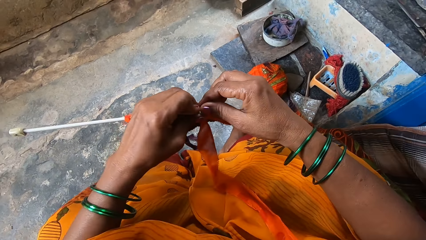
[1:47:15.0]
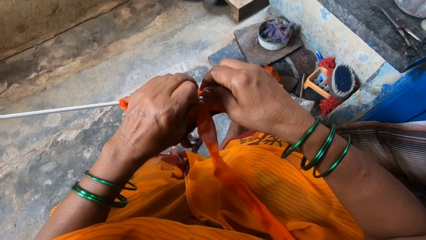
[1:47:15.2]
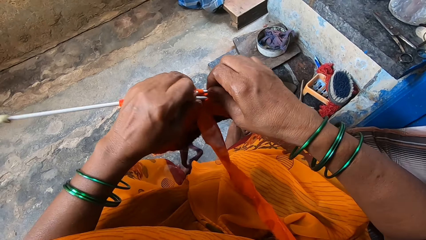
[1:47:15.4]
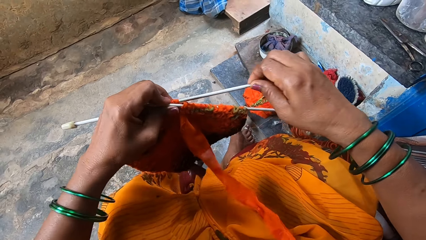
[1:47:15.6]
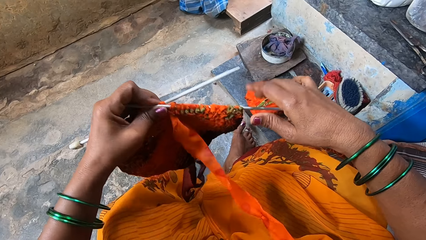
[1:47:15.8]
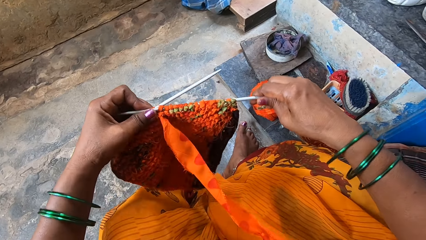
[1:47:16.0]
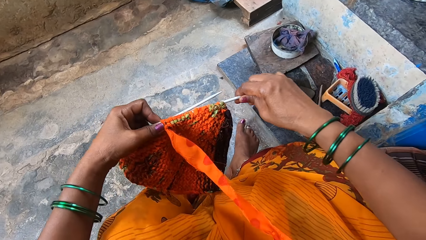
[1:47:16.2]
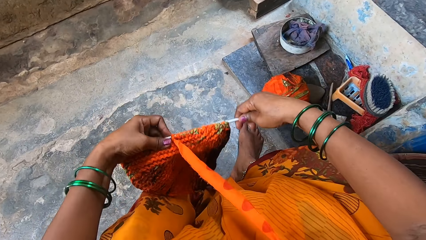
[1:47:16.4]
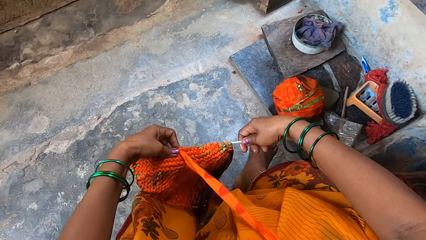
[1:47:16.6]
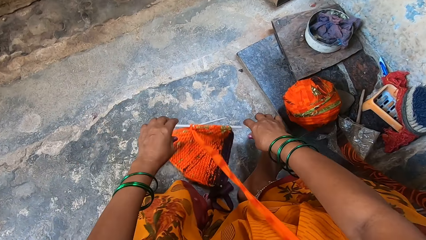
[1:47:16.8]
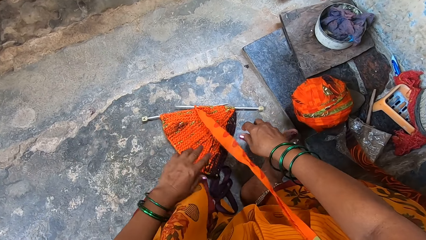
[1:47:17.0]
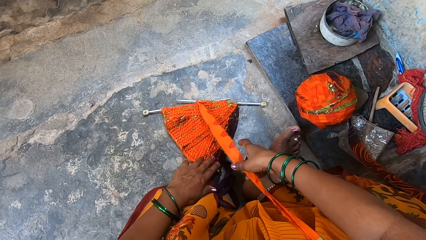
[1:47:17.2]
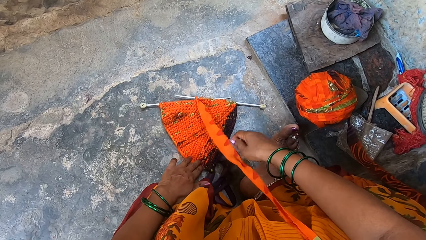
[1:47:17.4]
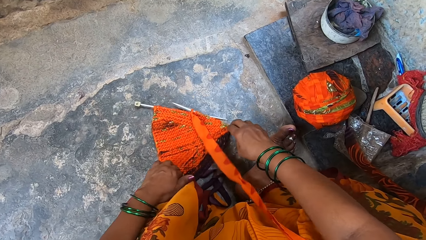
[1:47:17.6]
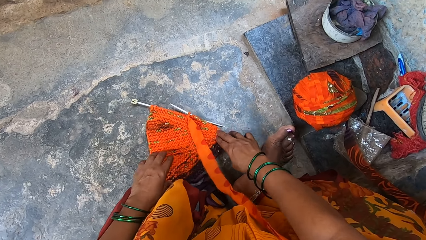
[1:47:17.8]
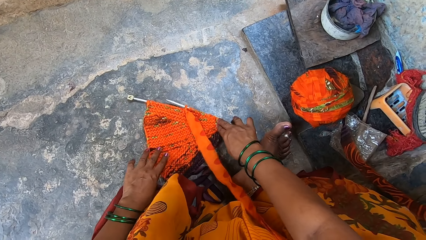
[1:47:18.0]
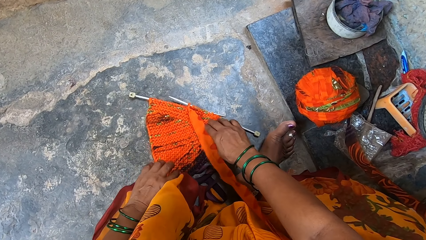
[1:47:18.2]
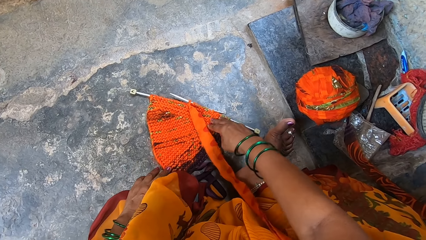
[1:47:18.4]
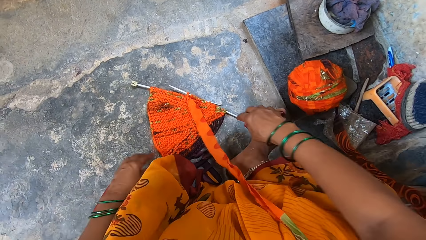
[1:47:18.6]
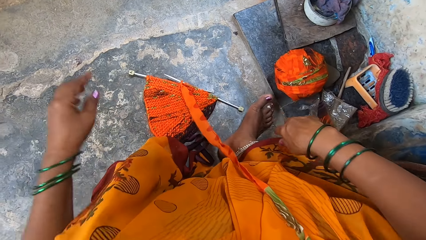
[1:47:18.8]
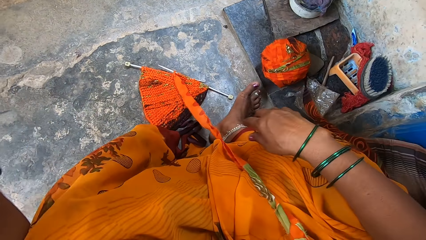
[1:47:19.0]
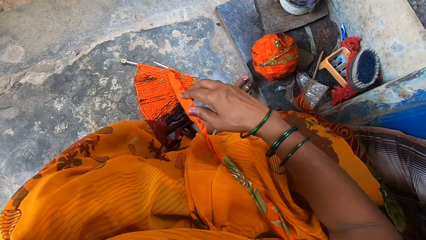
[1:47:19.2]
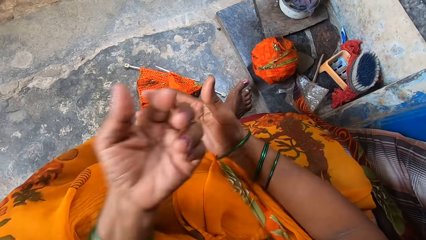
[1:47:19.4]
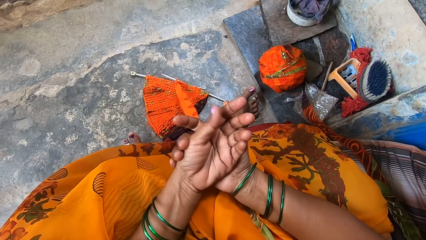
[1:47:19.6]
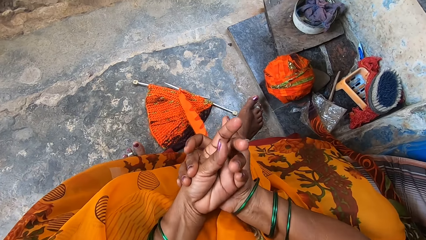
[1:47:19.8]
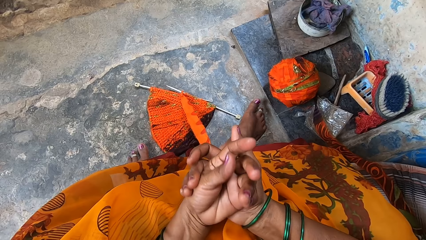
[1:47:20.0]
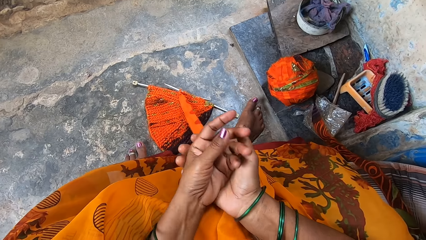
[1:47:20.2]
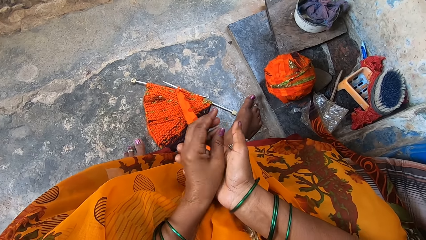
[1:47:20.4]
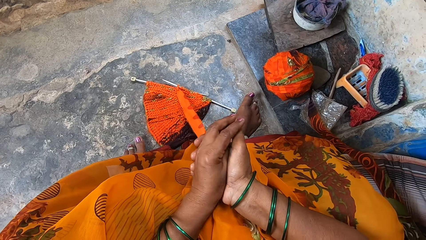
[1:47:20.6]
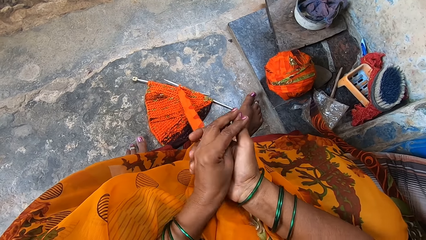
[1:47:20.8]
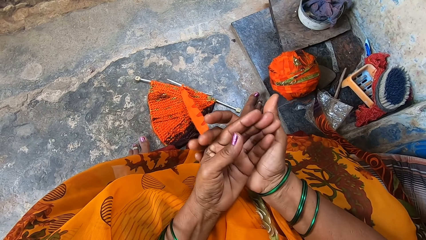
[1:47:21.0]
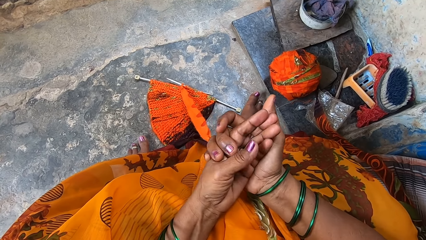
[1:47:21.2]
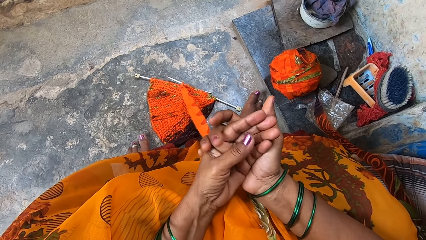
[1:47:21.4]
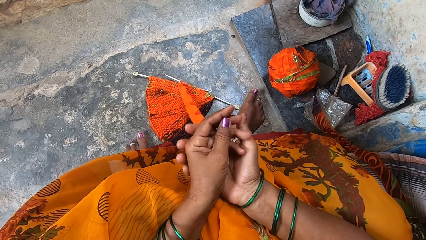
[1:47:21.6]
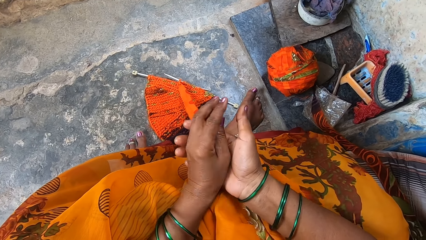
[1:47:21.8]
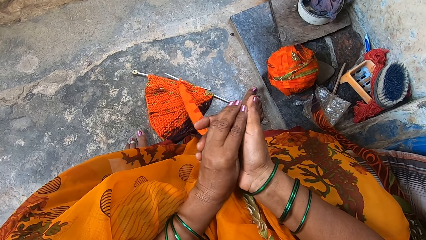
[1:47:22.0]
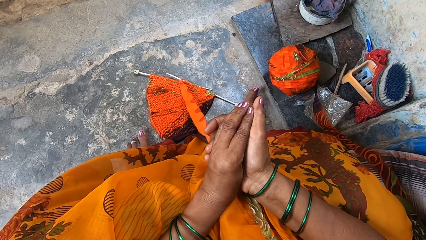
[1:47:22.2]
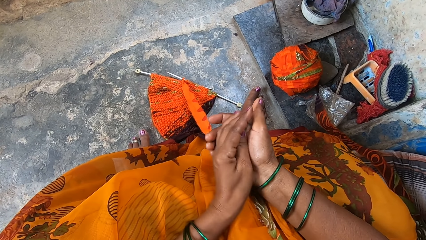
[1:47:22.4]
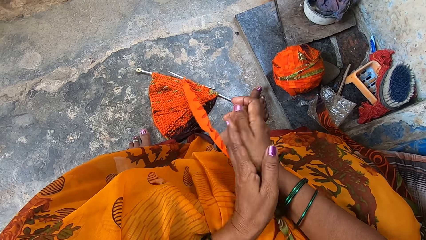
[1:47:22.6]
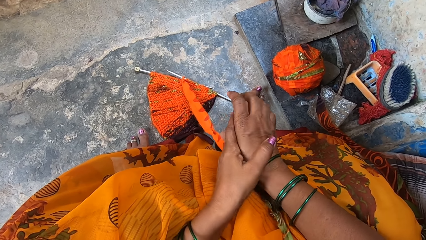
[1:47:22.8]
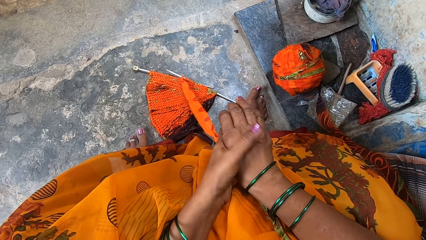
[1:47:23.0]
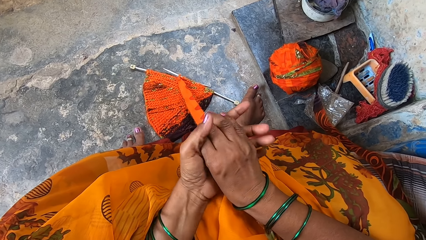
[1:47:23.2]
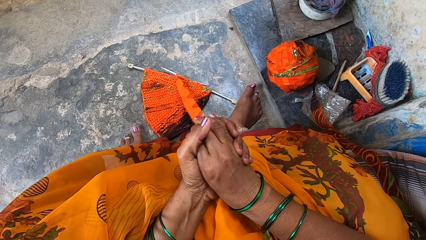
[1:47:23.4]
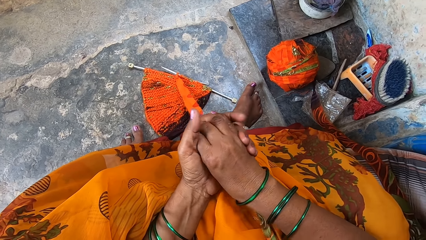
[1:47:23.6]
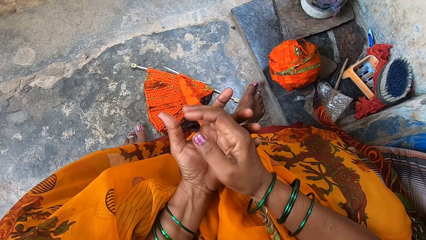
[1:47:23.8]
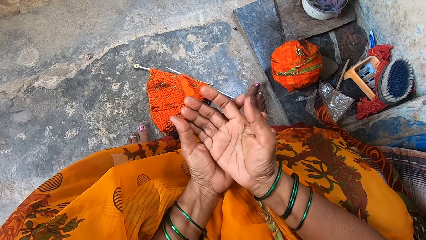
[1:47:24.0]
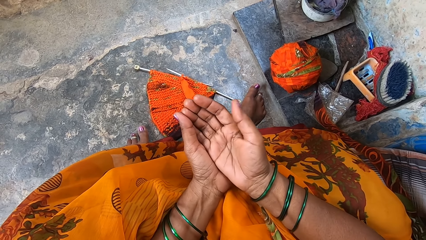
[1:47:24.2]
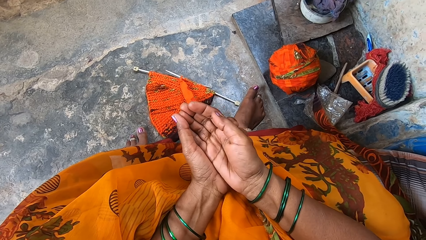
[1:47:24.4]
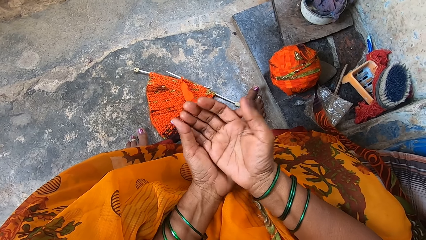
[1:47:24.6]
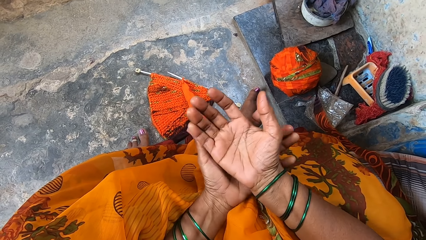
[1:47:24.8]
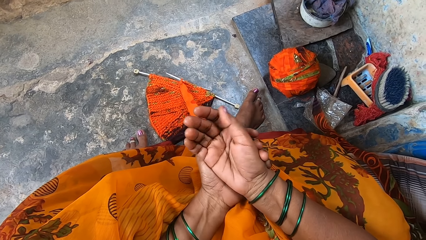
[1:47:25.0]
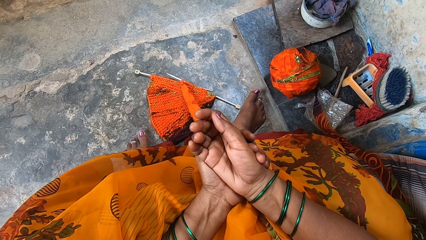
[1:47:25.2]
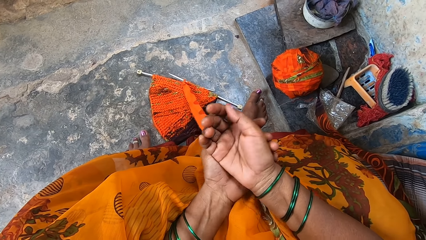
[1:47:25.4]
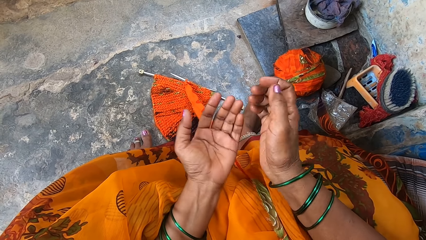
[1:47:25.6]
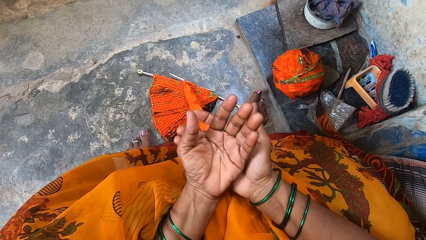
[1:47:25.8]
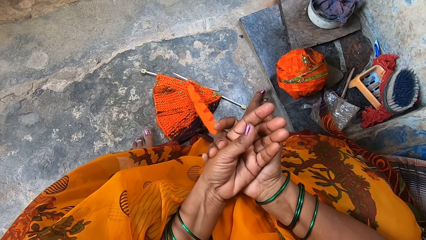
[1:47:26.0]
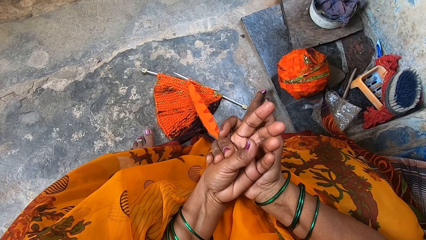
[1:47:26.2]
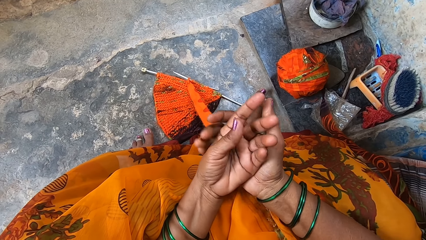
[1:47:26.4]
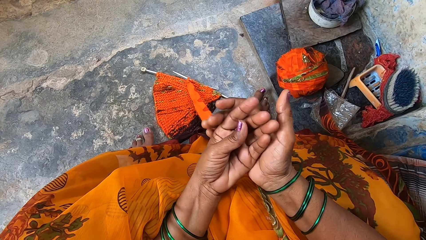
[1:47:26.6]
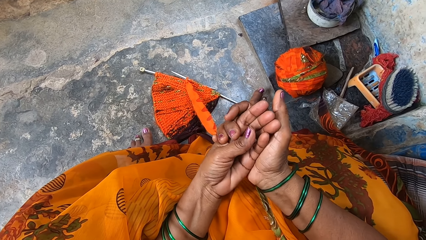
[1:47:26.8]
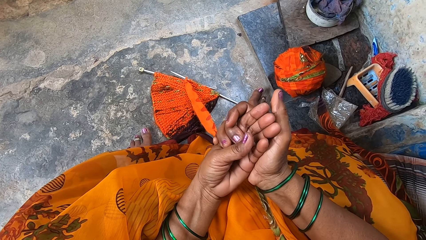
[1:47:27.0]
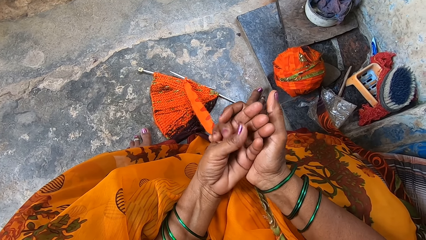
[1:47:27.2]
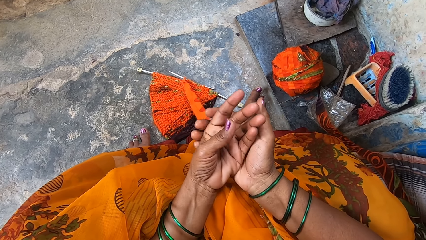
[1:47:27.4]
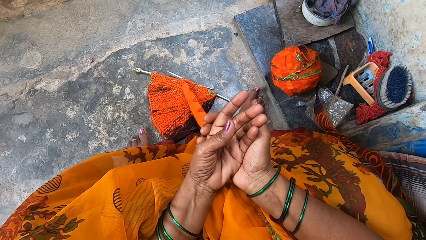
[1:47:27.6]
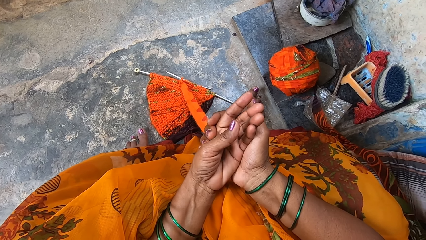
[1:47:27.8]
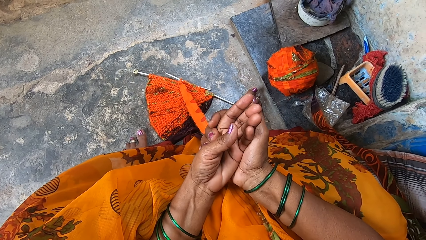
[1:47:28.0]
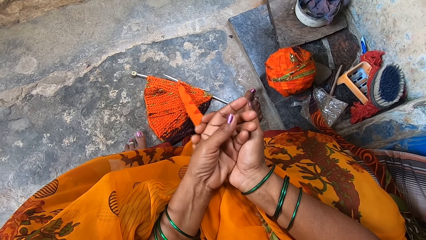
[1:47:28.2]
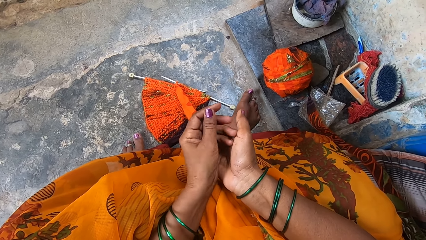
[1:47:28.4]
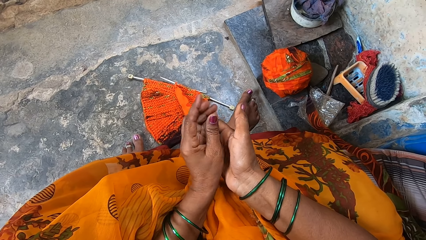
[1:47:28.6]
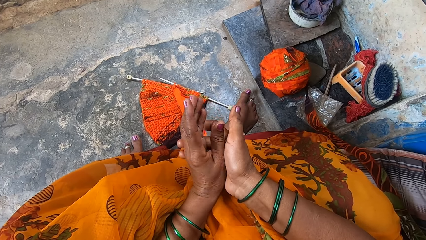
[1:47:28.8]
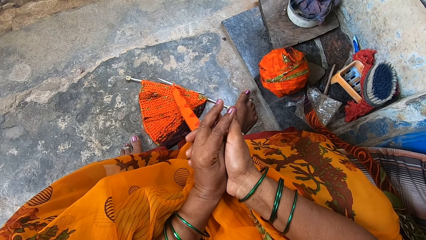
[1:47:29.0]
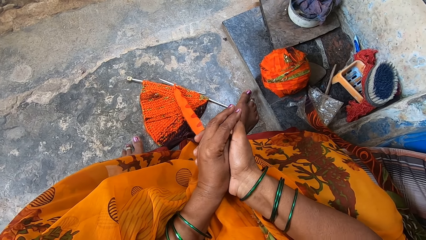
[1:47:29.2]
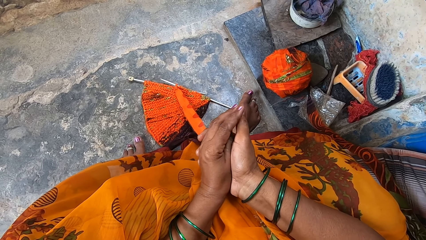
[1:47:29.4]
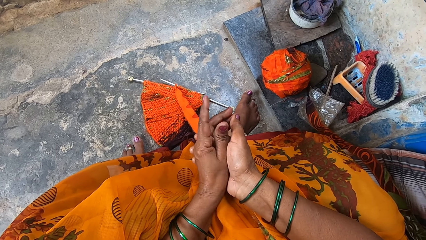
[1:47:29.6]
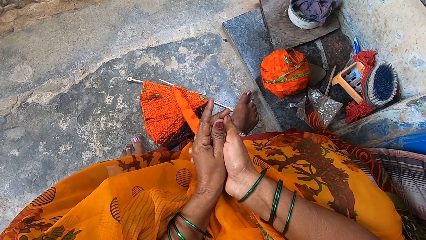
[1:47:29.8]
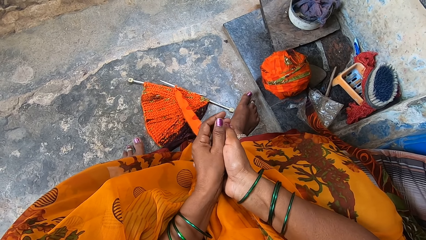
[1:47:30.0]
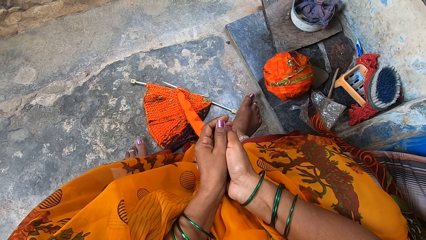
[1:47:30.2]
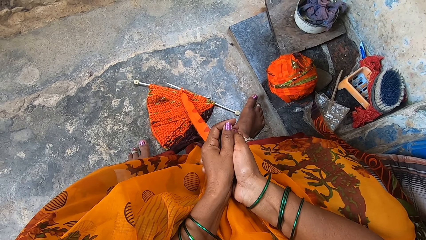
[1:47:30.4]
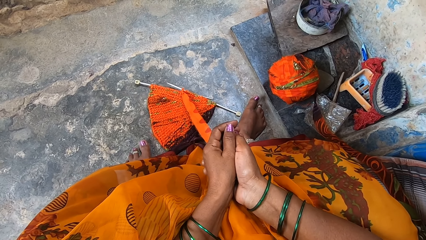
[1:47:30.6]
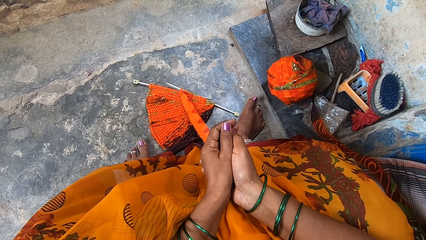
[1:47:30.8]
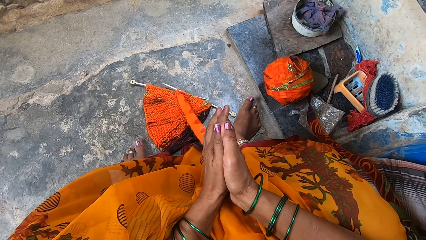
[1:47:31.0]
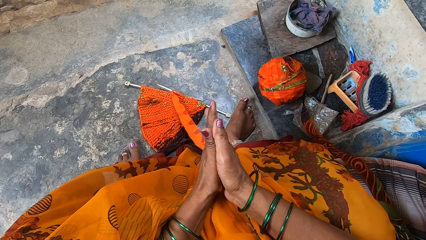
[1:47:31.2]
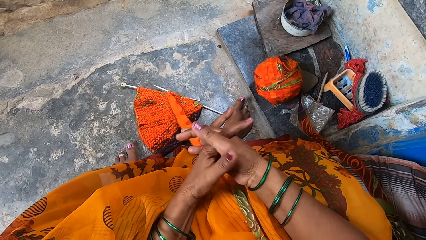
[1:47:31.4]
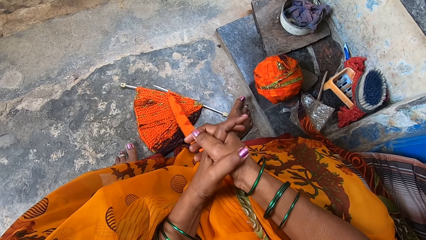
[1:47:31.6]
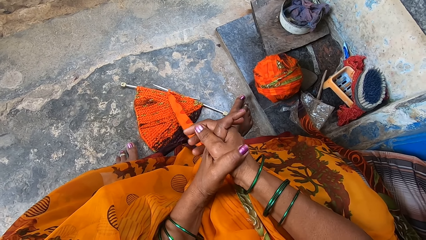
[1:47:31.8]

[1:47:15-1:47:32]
The camera wearer puts the knitted fabrics alongside the knitting needles on the floor. She massages her hand. She stretches her palms.
